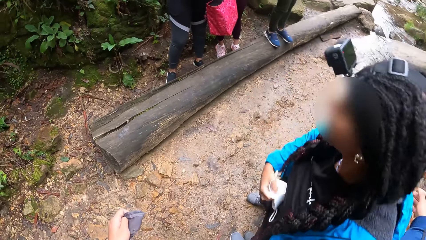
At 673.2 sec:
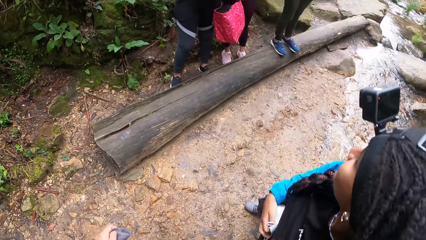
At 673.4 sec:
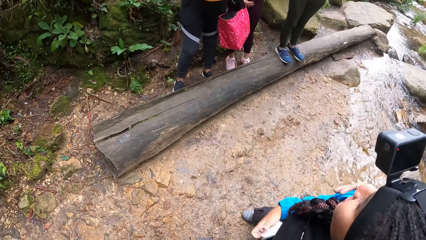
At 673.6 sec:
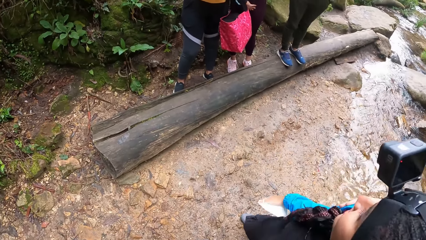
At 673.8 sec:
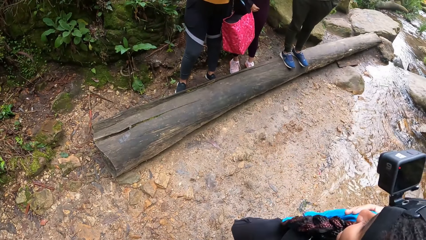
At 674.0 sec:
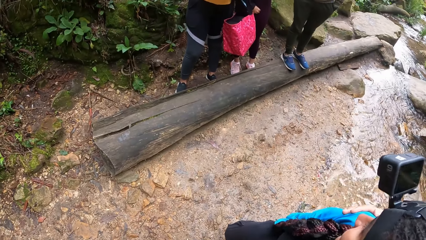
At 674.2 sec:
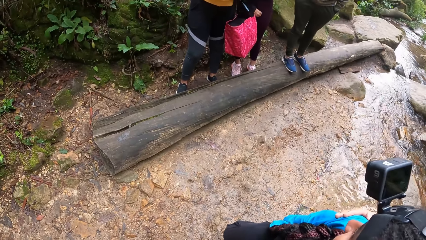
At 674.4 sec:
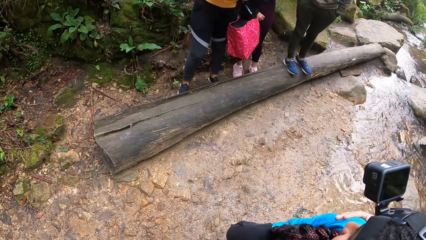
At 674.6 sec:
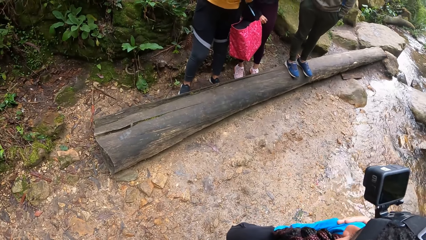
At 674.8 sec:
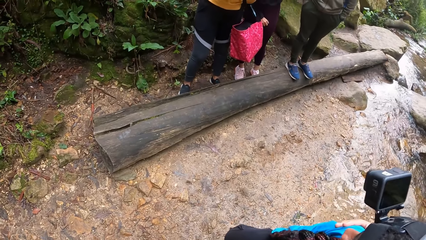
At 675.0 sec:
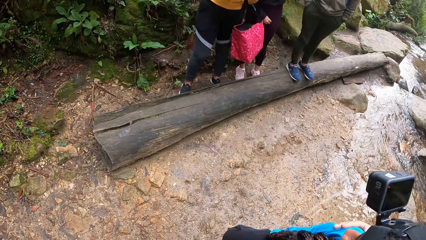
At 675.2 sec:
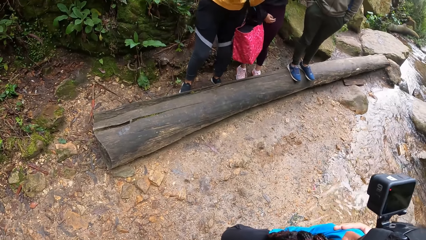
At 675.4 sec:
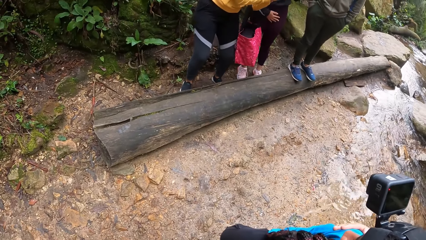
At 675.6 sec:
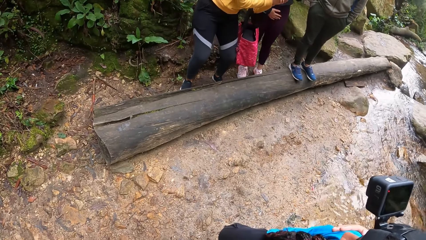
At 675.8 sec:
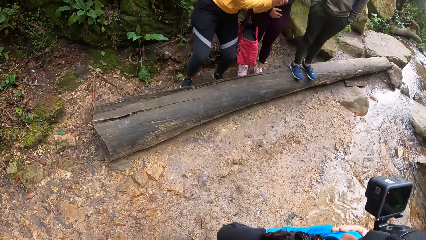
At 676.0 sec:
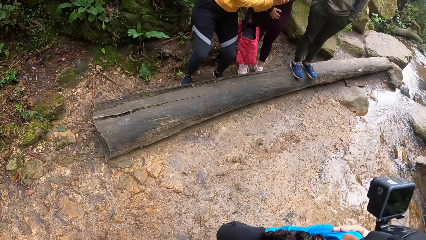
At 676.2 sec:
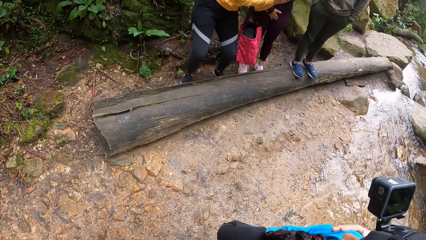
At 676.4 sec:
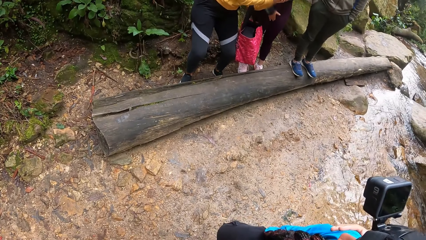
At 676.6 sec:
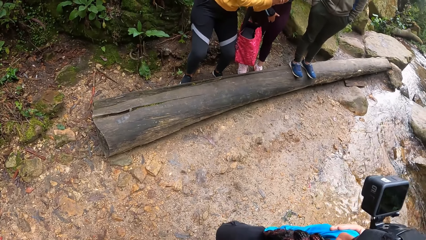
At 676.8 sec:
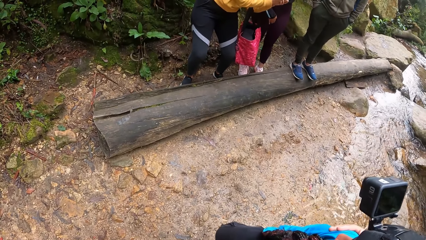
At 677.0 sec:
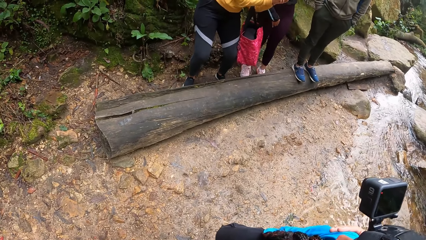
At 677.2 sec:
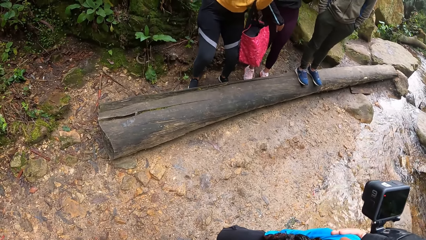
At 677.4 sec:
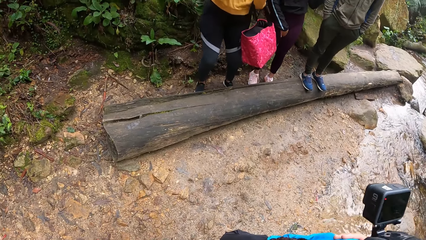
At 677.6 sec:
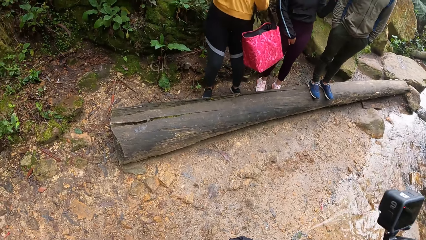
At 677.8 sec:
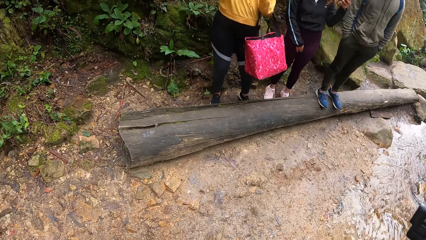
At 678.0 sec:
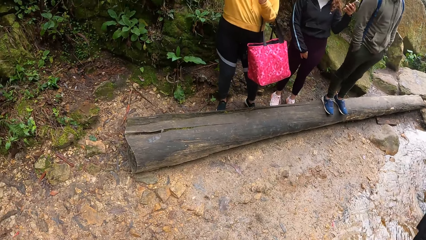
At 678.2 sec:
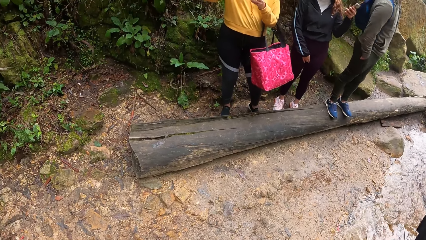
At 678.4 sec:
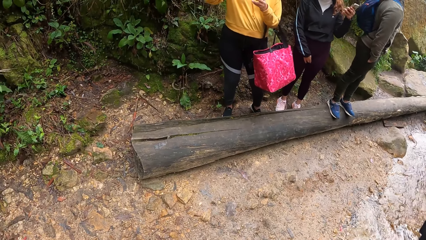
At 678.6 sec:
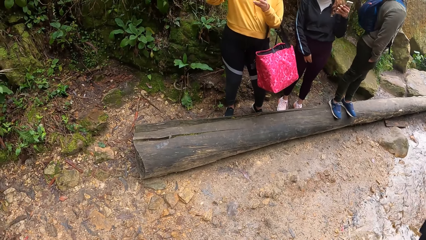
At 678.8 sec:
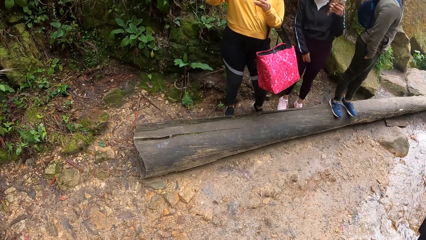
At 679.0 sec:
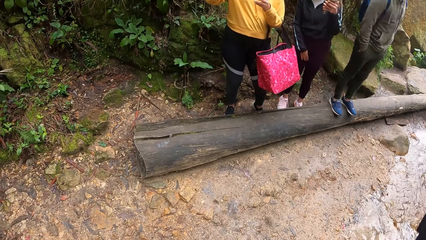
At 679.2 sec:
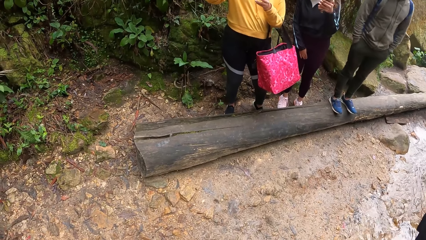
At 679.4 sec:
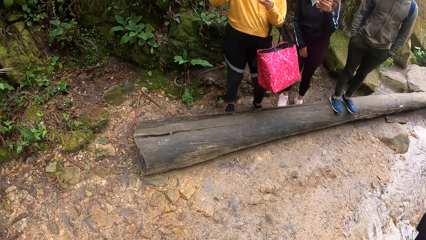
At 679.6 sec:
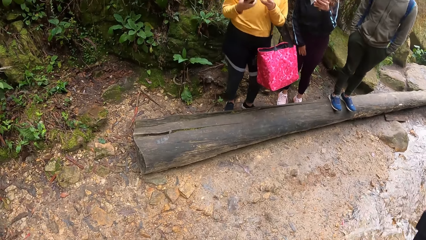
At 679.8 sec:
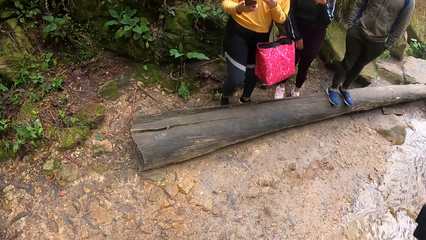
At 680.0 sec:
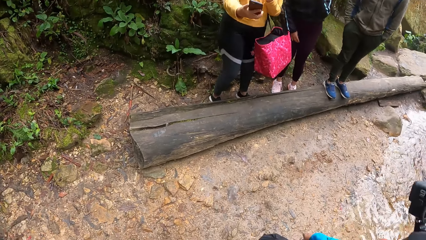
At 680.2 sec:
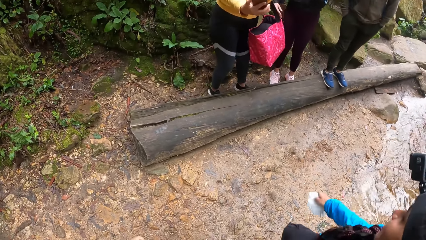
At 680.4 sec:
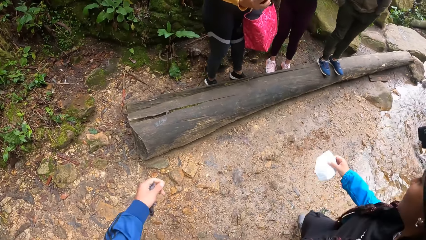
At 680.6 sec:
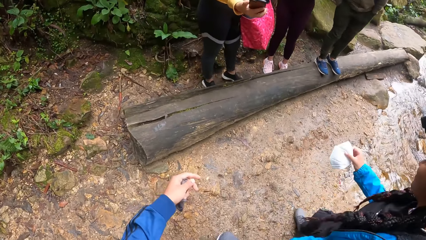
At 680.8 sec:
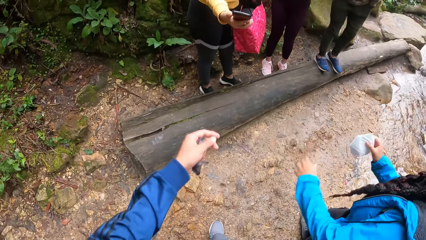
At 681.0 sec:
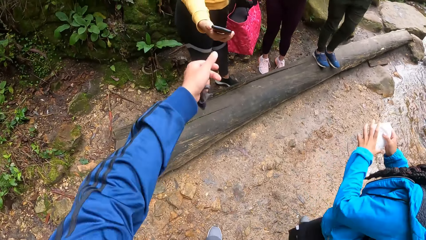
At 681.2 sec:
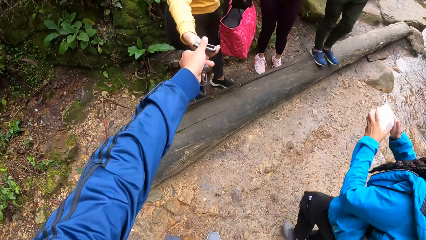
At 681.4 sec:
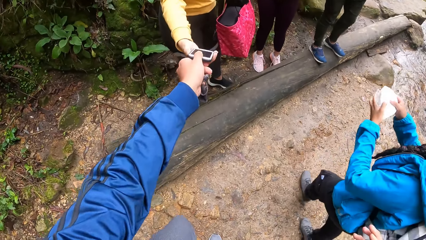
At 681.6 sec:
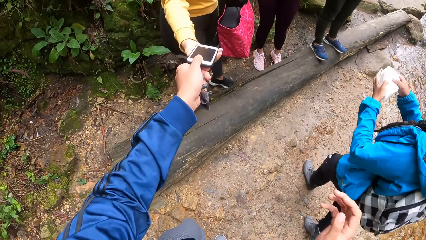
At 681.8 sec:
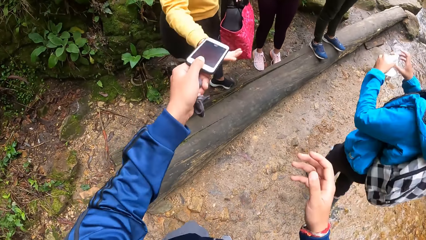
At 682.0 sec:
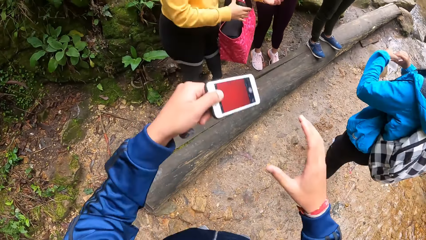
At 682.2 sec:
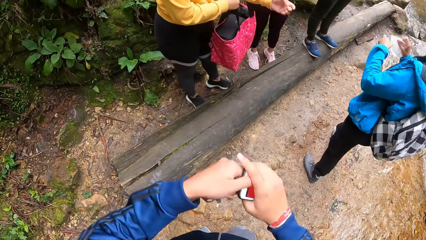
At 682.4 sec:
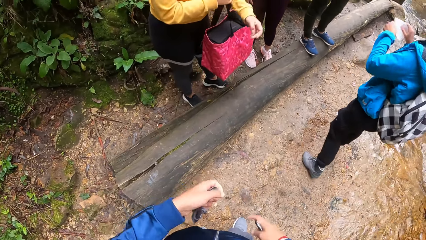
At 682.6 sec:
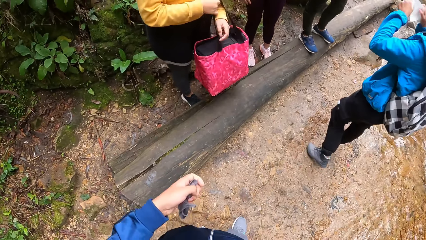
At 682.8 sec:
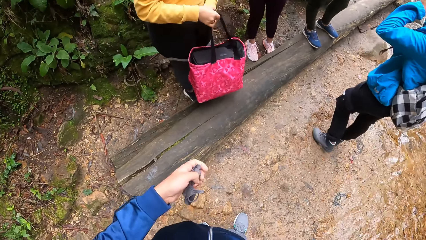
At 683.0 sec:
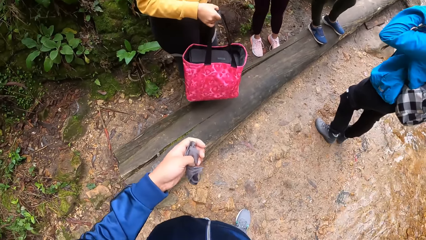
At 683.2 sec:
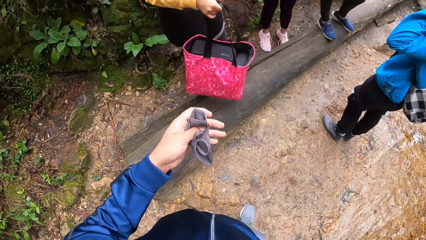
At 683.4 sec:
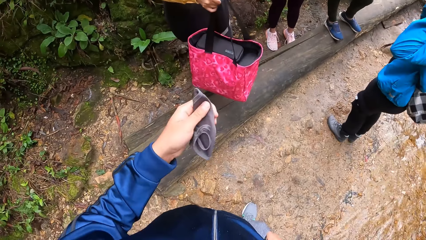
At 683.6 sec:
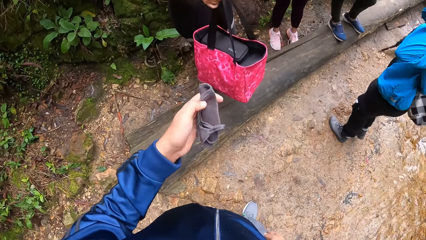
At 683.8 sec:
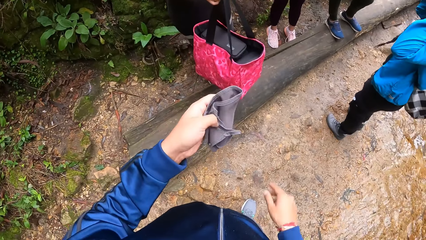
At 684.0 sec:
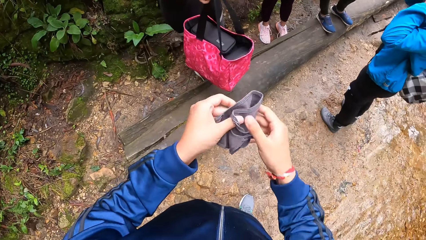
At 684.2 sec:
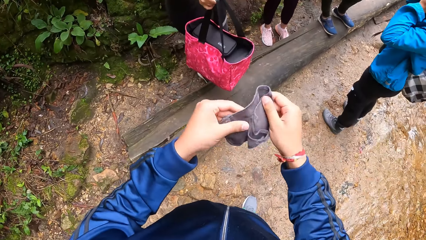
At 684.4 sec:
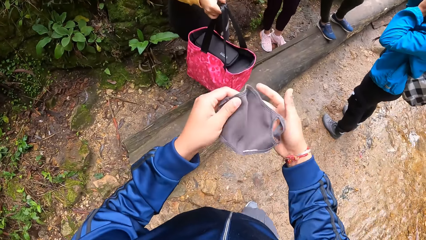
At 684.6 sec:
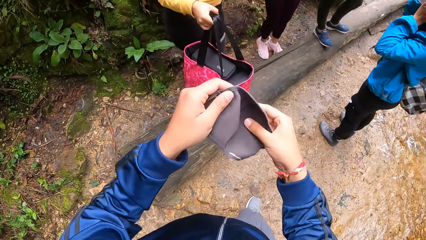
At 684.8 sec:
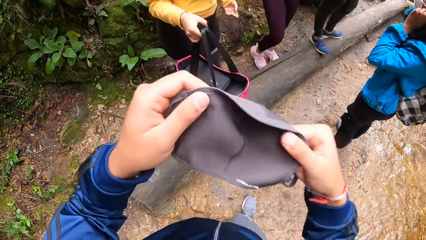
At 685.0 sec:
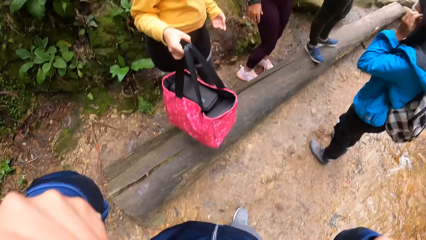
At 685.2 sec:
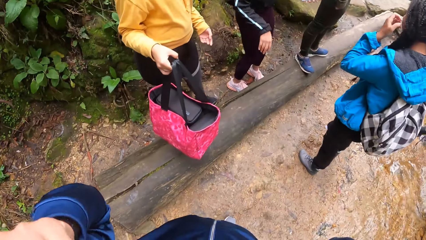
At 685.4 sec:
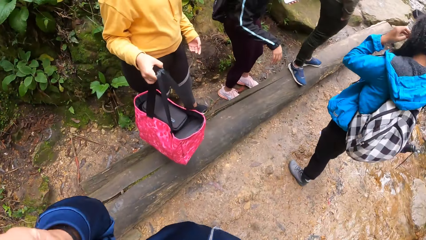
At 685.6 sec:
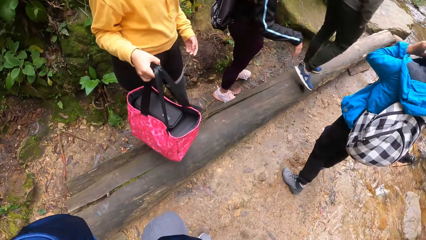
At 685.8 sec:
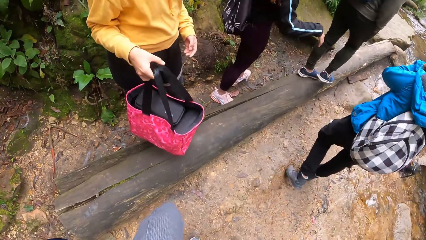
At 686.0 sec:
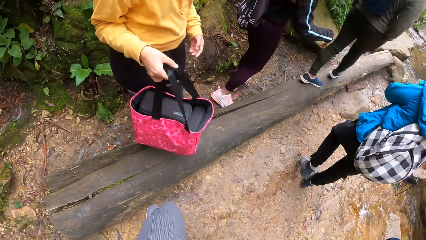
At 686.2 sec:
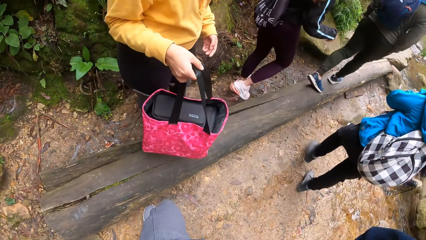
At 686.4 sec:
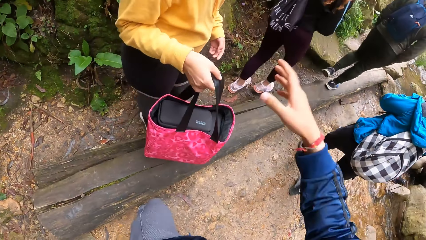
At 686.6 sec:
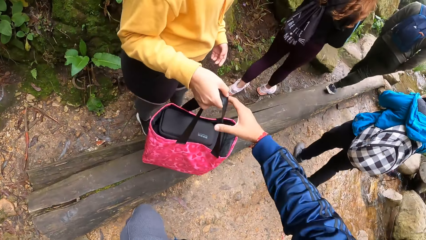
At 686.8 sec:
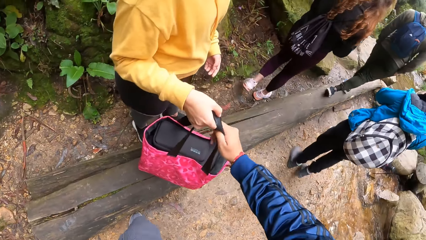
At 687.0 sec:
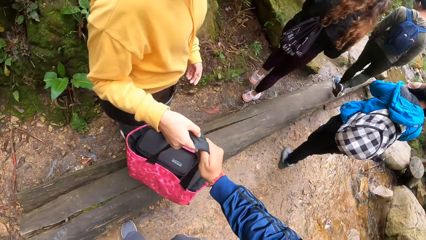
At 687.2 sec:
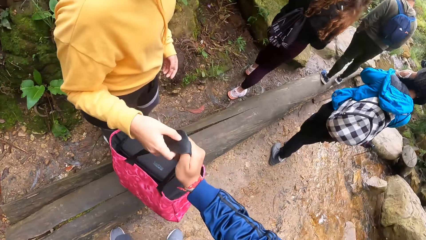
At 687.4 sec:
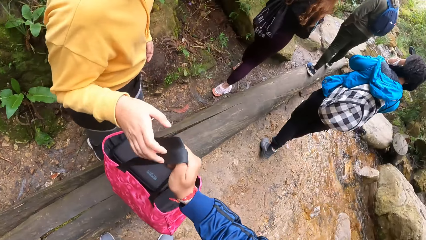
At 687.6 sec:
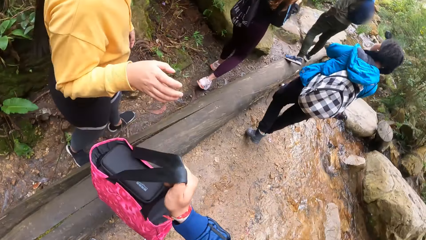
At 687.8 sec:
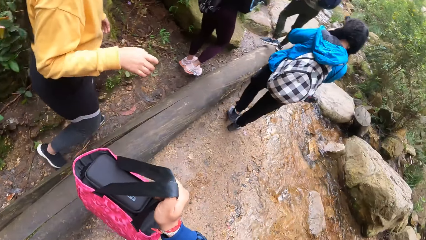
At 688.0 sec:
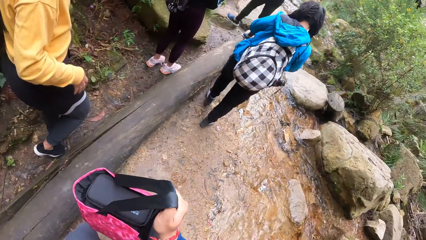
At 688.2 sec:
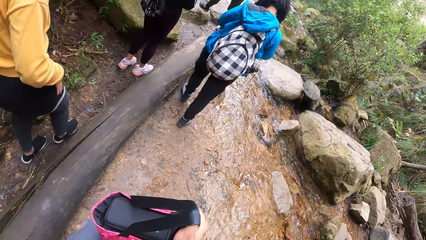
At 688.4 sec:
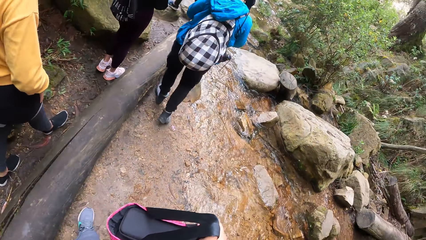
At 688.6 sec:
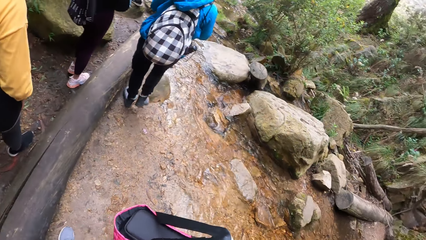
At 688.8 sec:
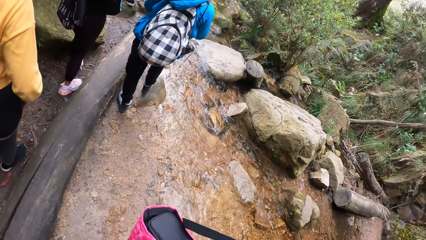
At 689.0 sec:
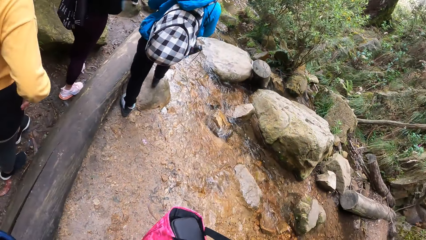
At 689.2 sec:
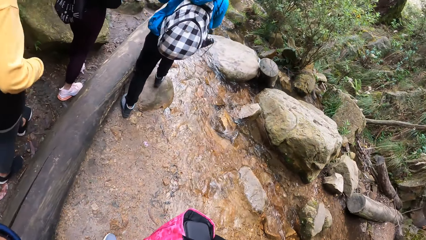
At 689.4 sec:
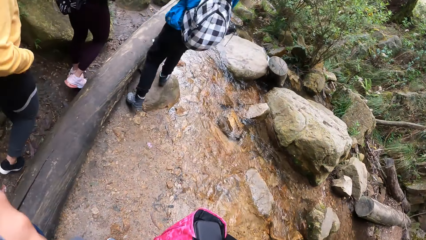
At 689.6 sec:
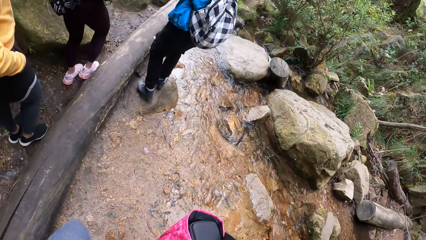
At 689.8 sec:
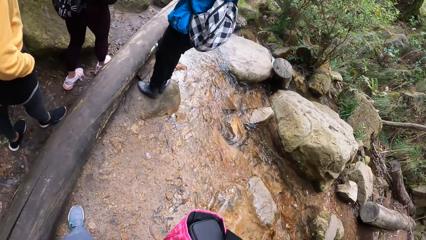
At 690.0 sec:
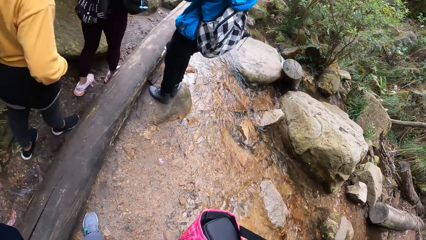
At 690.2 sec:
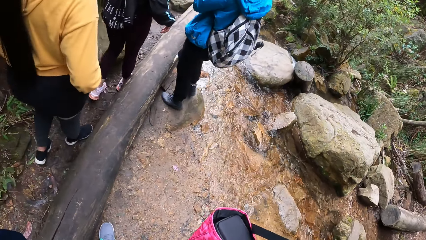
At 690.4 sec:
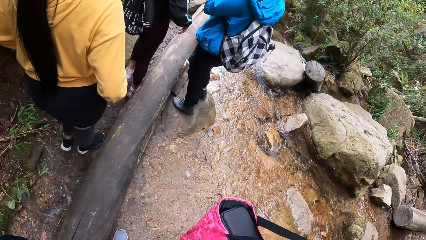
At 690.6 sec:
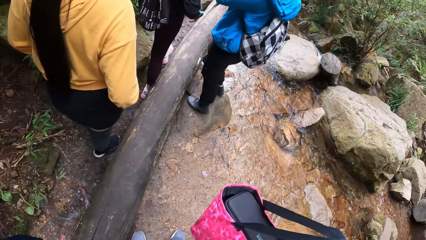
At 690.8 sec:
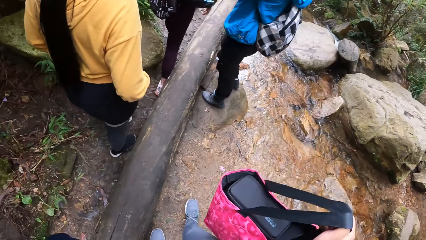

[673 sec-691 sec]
A woman turns. A man swings. Another woman passes the camera wearer his phone. The camera wearer collects his phone from the other woman with his left hand. He passes the phone to his right hand. He puts the phone in his trouser pocket. He puts on his face mask with both hands. He collects his bag from the other woman with his left hand and walks forward. The first woman walks.
